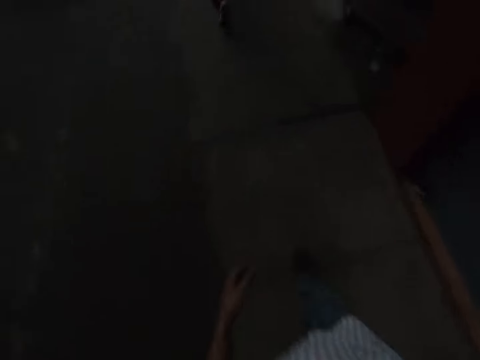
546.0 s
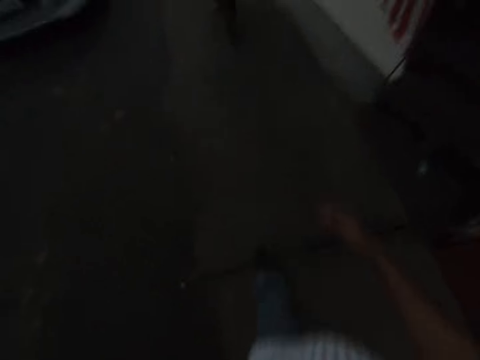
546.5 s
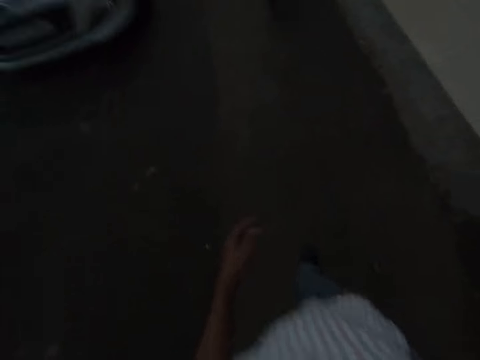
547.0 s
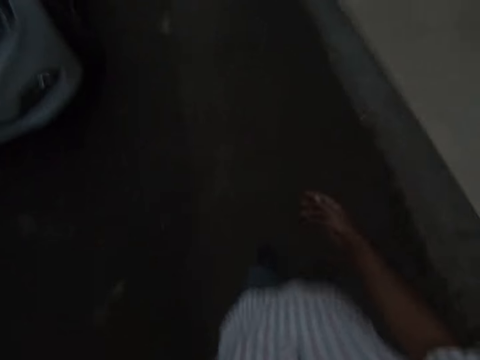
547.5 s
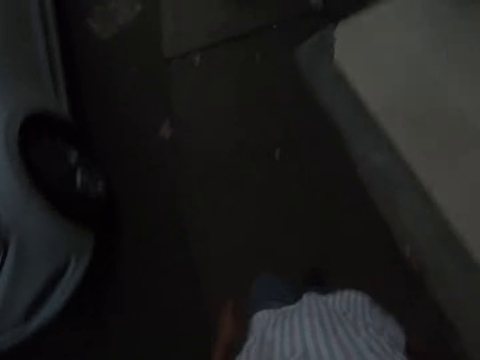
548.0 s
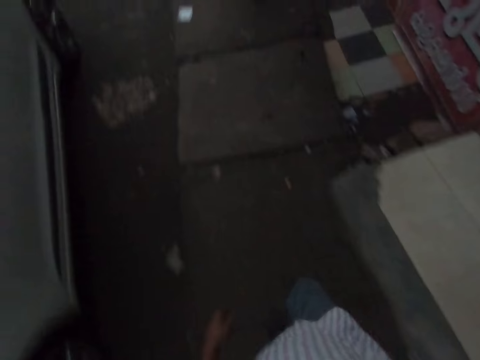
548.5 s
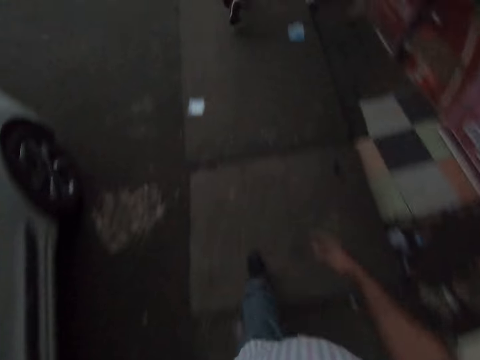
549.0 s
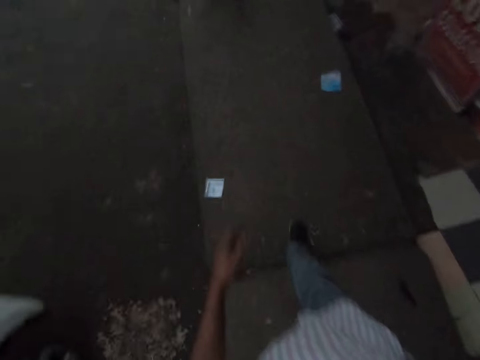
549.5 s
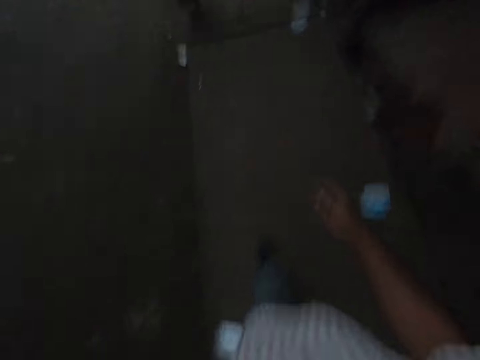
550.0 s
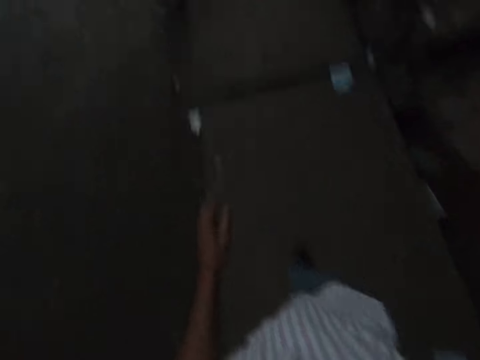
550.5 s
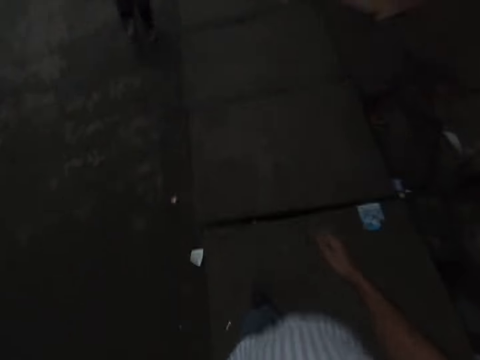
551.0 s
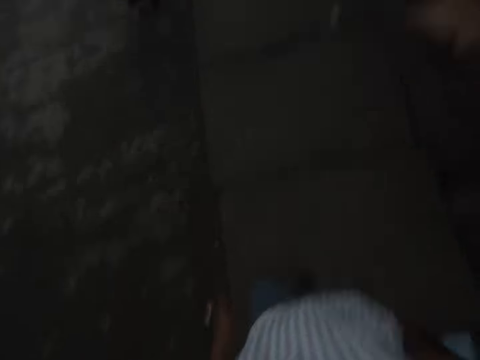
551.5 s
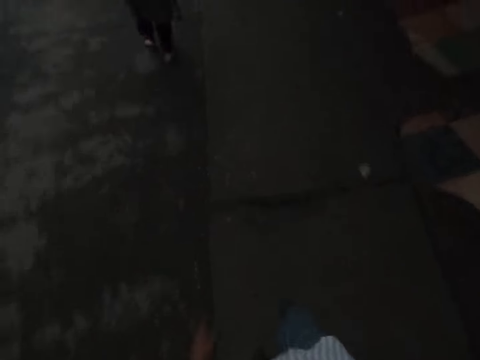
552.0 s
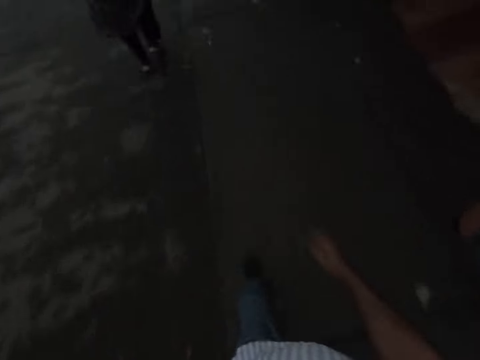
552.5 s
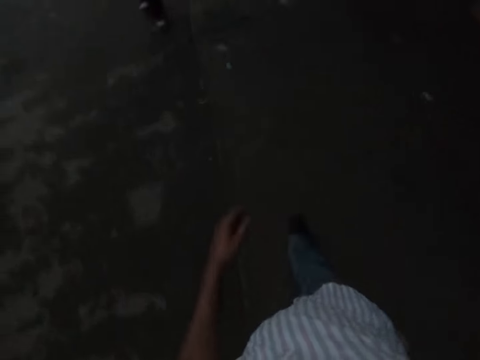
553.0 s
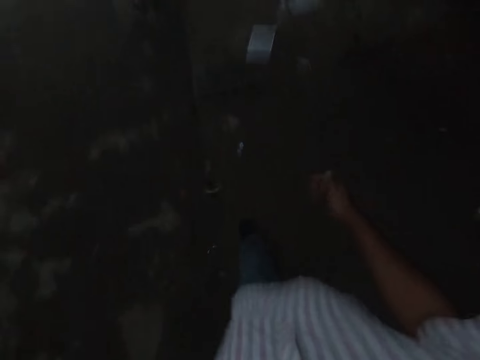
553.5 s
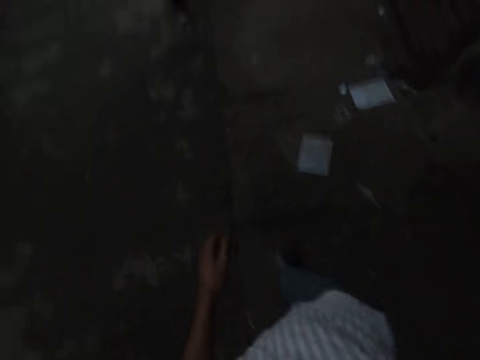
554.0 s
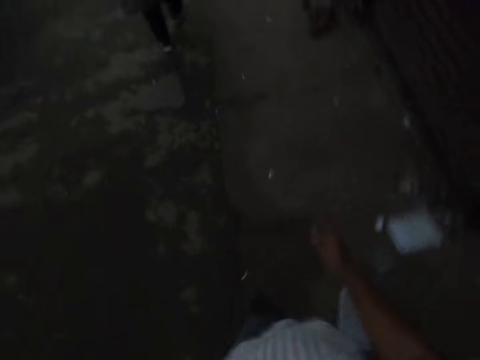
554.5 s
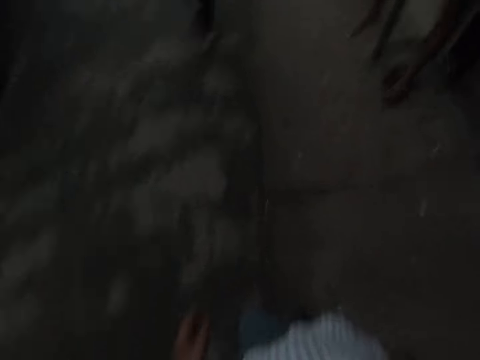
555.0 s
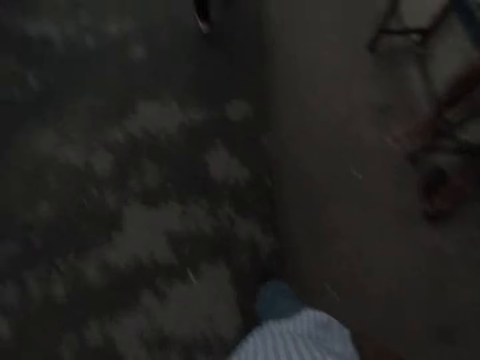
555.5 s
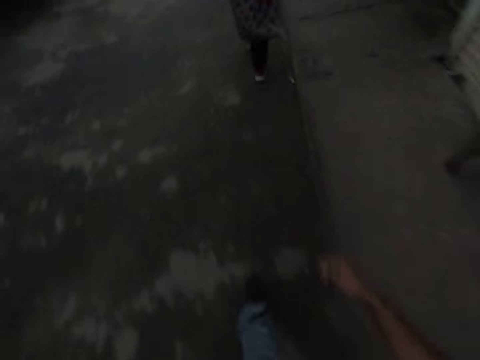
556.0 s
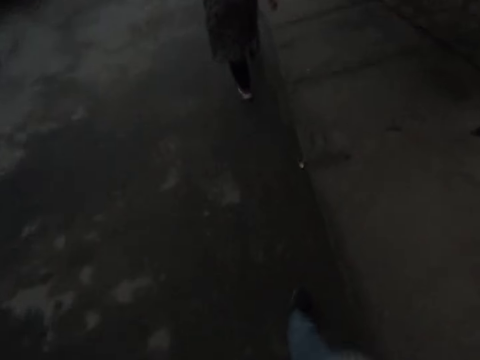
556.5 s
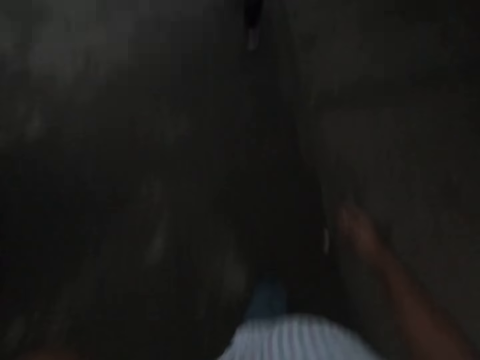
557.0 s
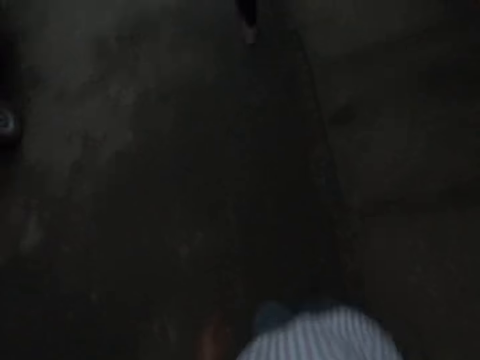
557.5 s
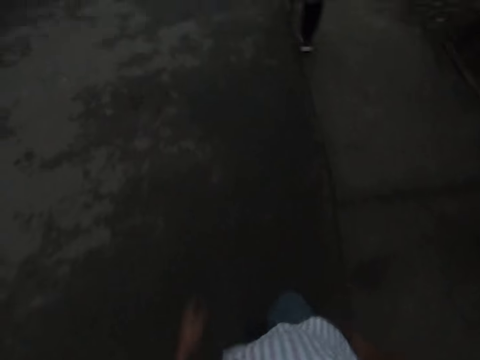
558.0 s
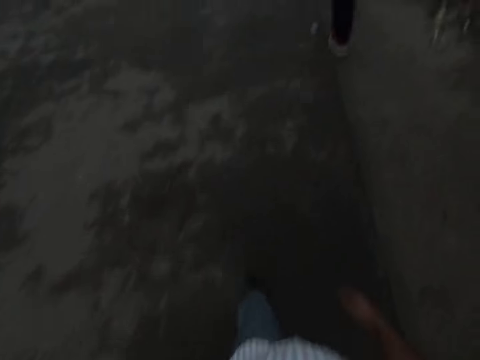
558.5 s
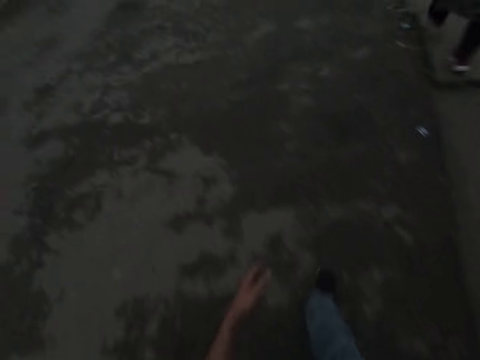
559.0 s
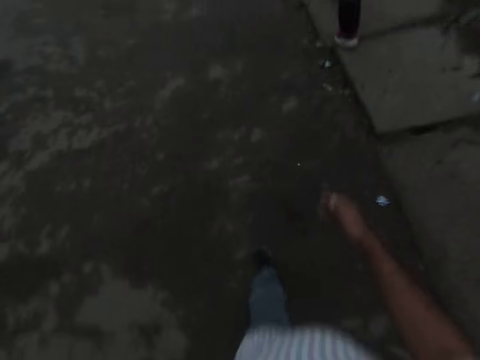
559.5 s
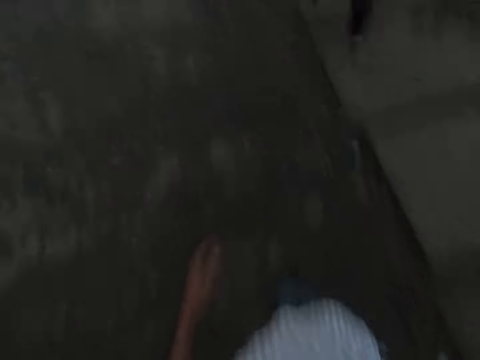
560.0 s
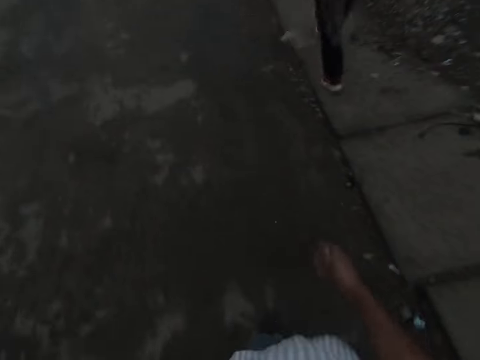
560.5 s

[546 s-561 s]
A silver car drives by the camera wearer. A woman walks in front of the camera wearer. A motorcycle rides by the camera wearer.

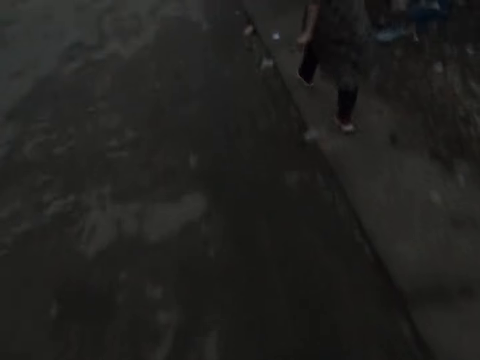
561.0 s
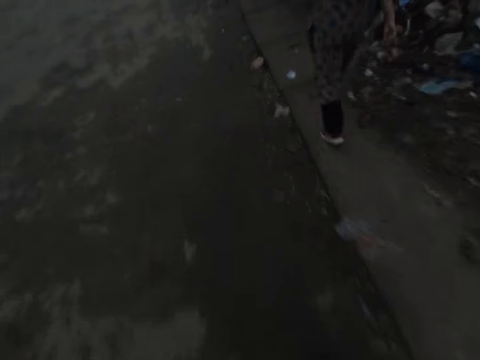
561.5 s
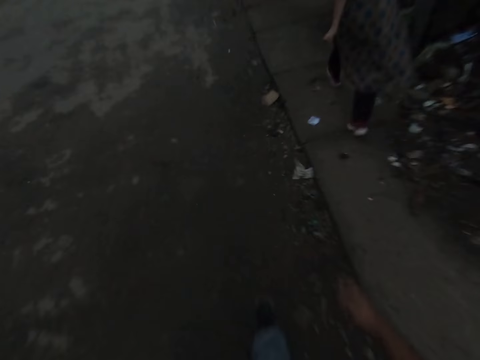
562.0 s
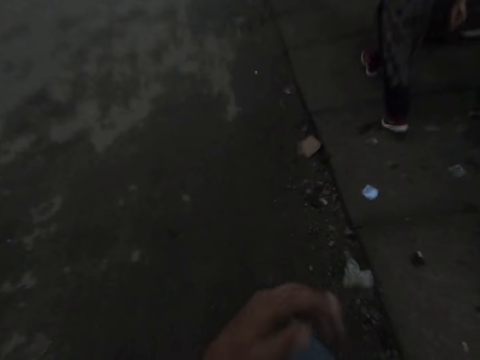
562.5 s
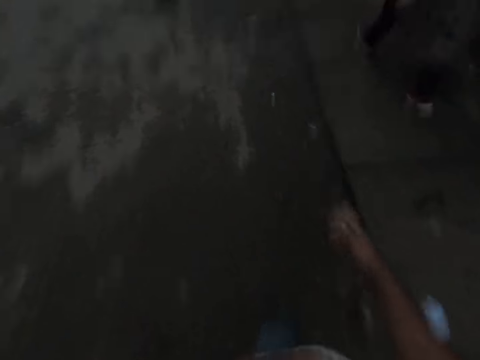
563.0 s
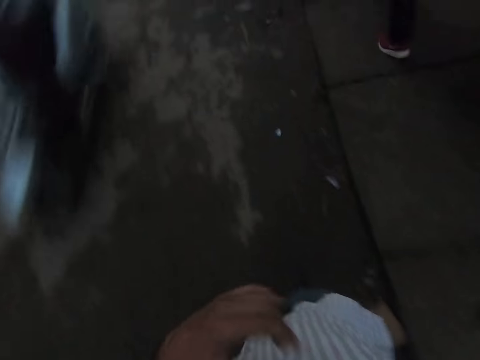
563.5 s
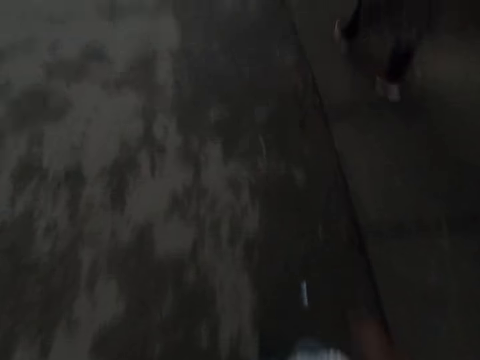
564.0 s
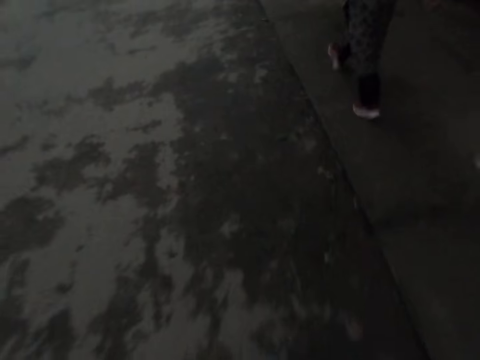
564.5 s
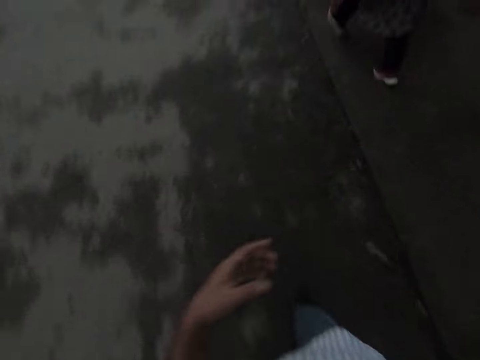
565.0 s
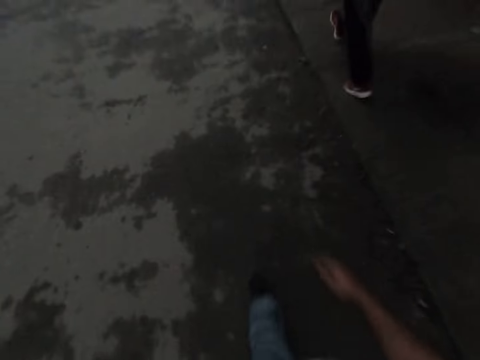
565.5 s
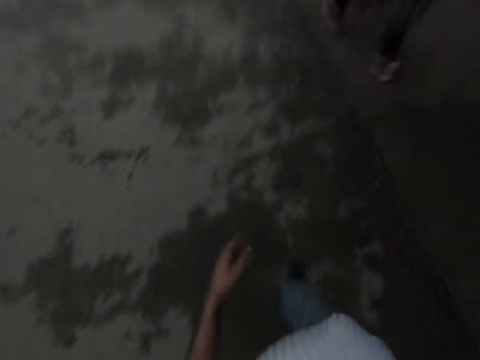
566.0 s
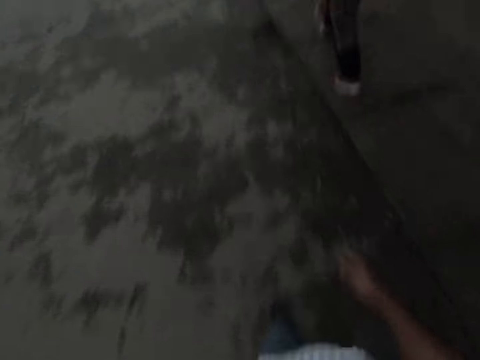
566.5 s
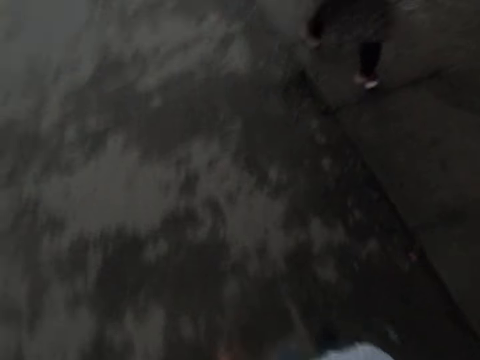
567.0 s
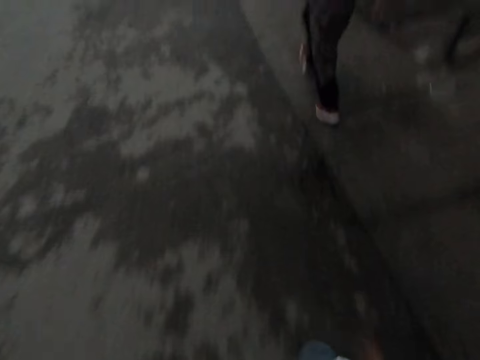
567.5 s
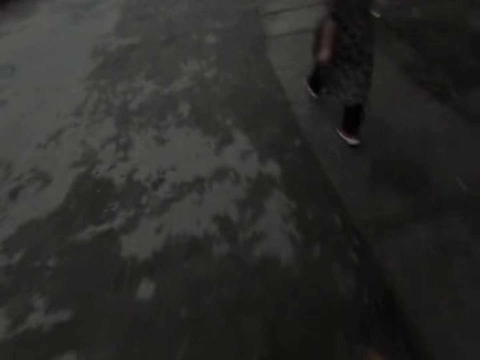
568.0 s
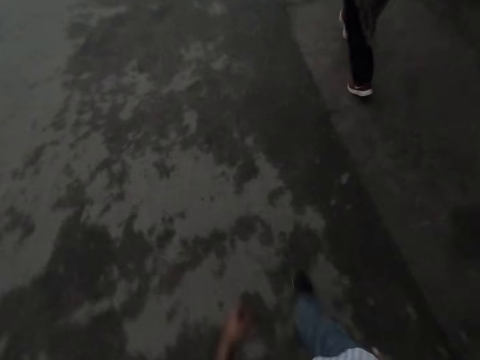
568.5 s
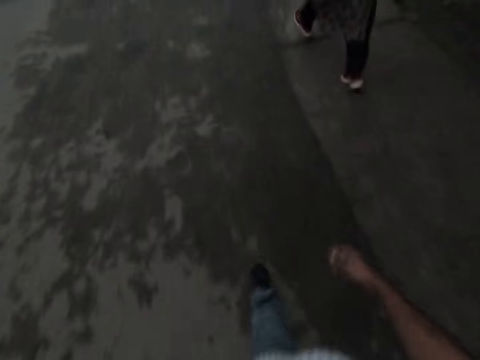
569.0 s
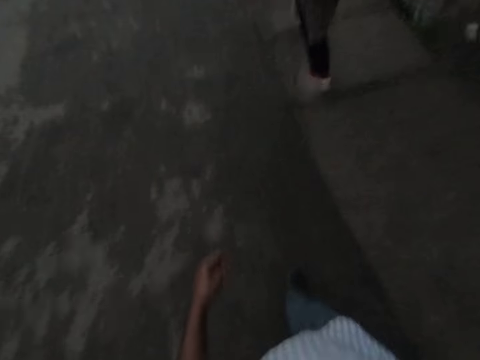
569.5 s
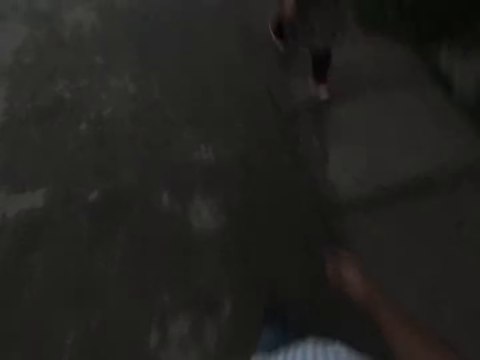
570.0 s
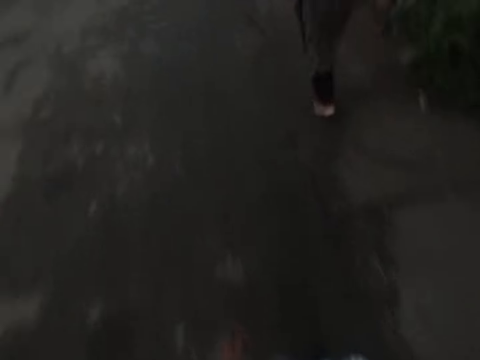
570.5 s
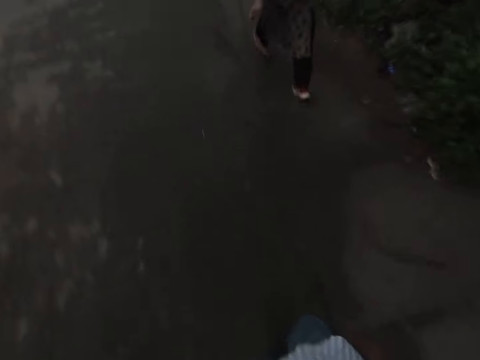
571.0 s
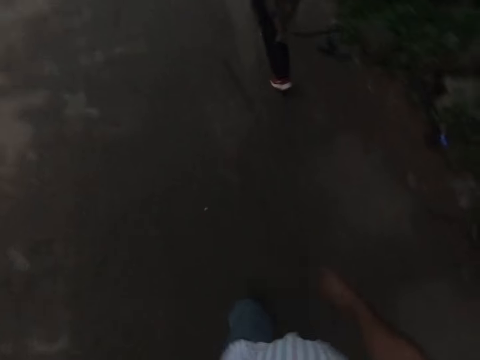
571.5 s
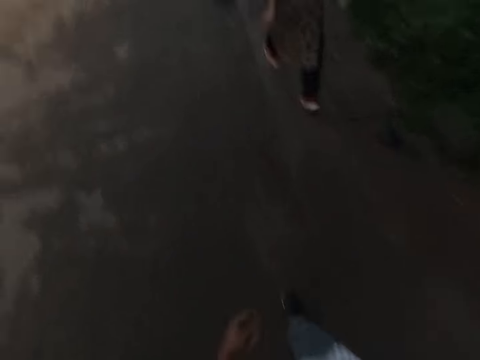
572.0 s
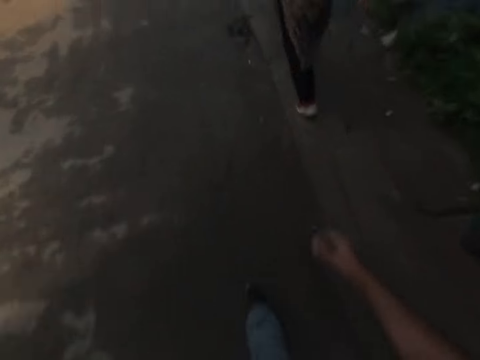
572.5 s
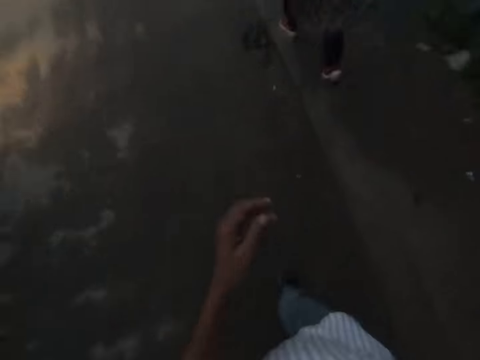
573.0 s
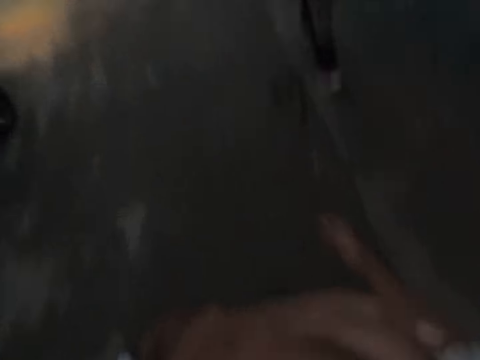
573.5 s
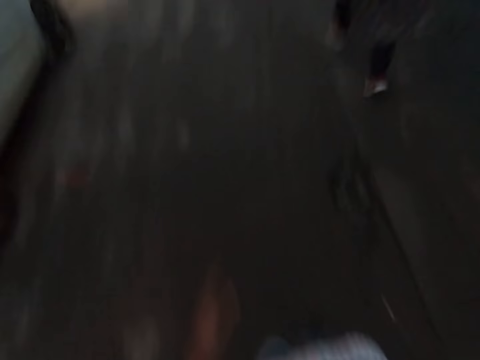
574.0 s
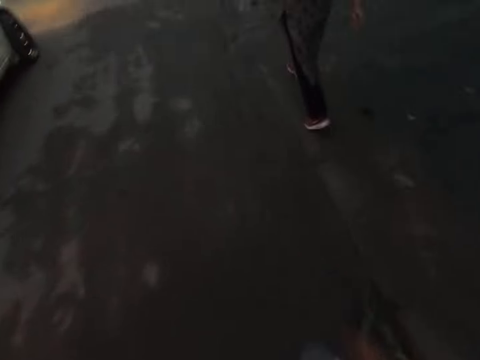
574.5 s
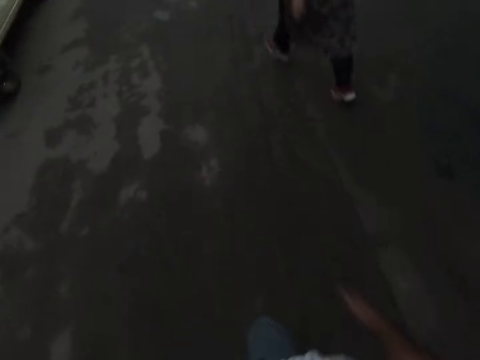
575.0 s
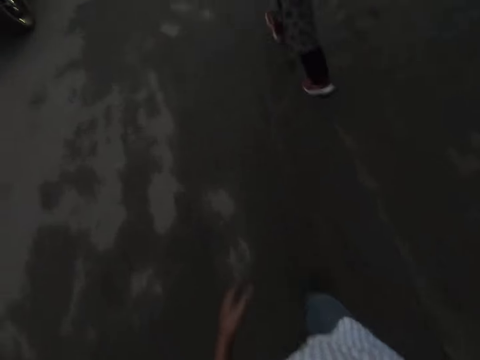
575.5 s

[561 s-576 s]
The camera wearer moves a hand towards the face. A motorcycle rides by the camera wearer. The camera wearer lowers a hand. They move a hand towards the face. A car drives by the camera wearer. The camera wearer lowers a hand.
